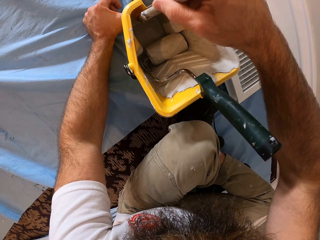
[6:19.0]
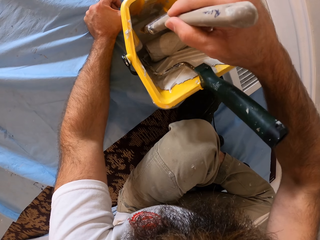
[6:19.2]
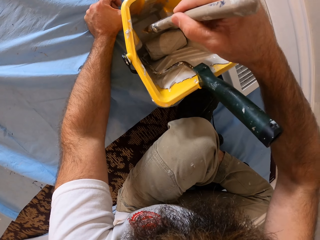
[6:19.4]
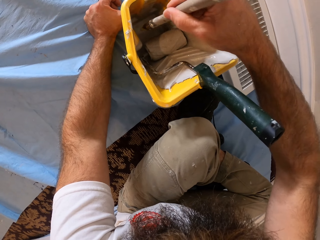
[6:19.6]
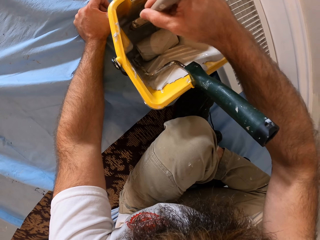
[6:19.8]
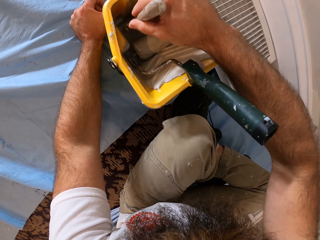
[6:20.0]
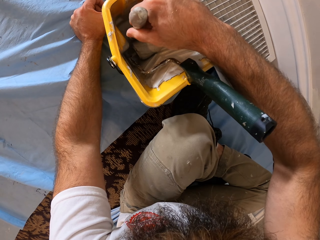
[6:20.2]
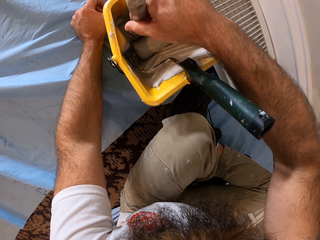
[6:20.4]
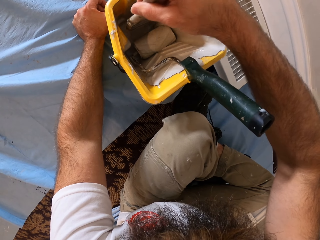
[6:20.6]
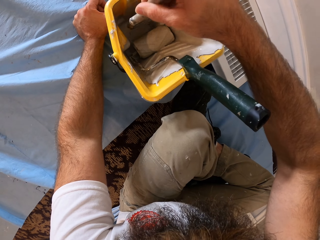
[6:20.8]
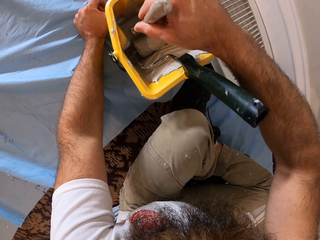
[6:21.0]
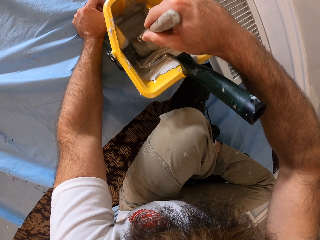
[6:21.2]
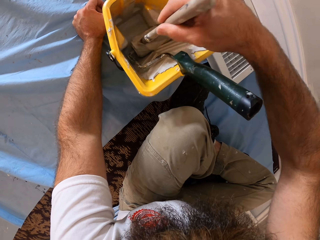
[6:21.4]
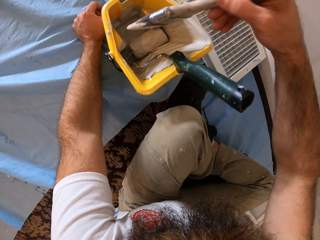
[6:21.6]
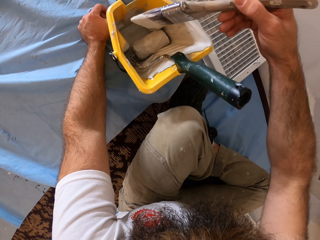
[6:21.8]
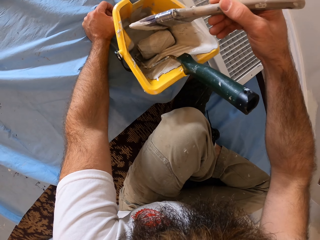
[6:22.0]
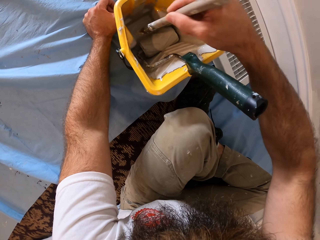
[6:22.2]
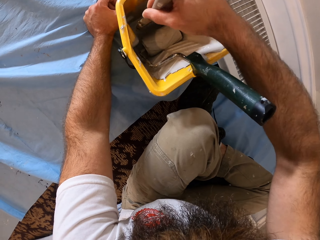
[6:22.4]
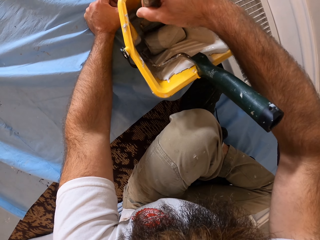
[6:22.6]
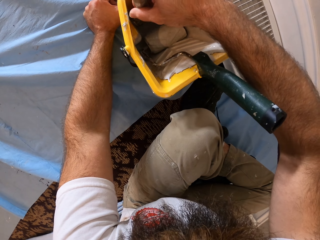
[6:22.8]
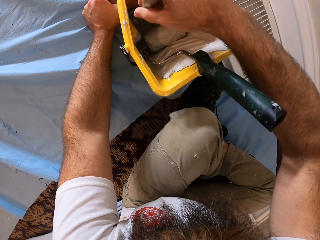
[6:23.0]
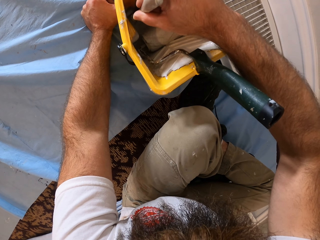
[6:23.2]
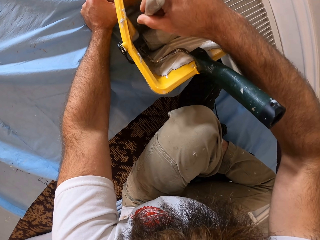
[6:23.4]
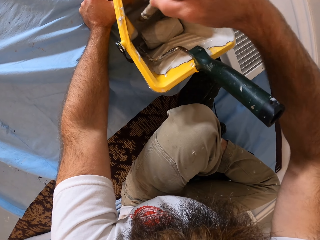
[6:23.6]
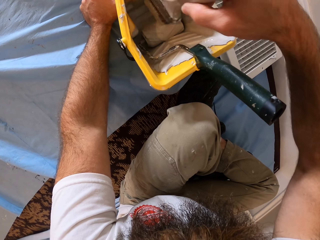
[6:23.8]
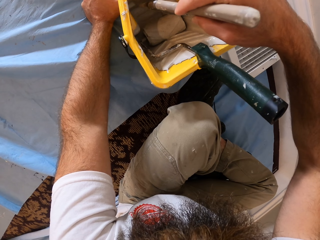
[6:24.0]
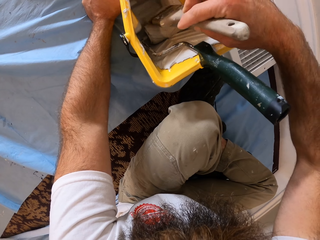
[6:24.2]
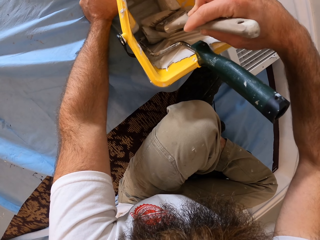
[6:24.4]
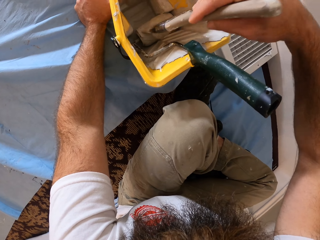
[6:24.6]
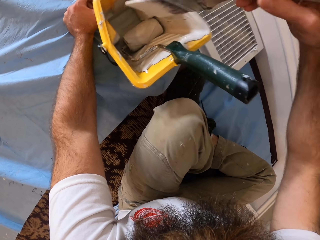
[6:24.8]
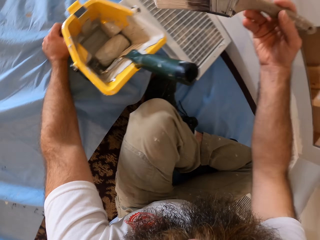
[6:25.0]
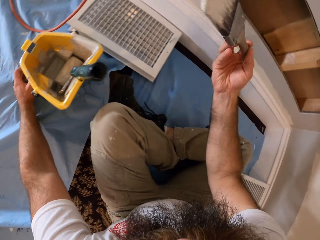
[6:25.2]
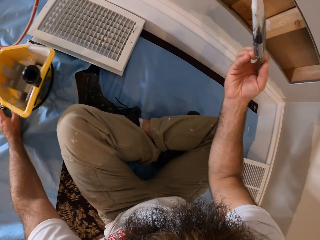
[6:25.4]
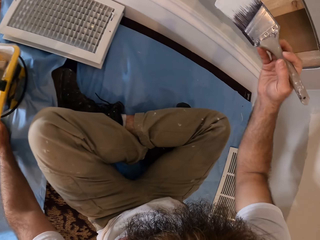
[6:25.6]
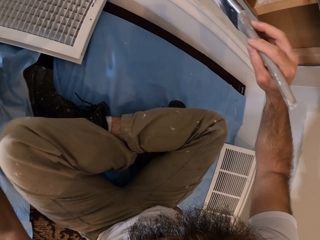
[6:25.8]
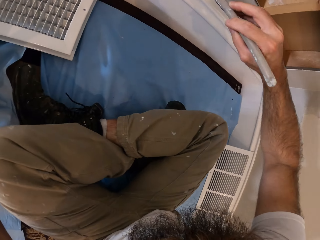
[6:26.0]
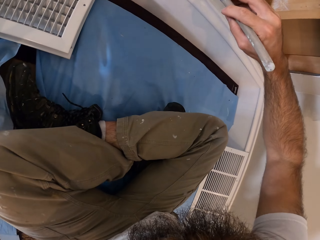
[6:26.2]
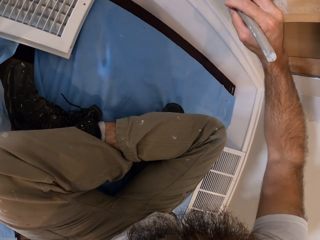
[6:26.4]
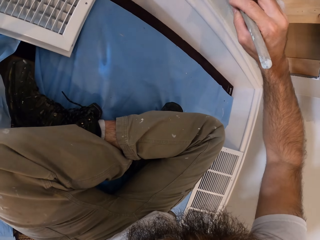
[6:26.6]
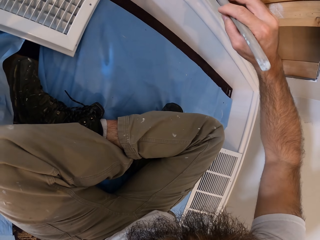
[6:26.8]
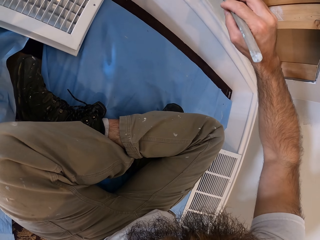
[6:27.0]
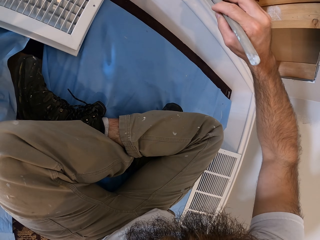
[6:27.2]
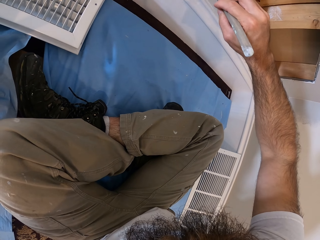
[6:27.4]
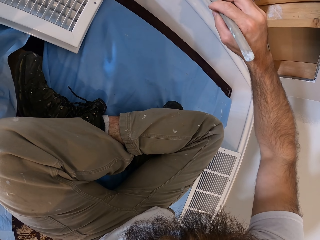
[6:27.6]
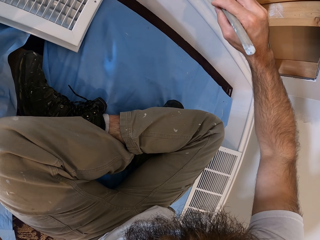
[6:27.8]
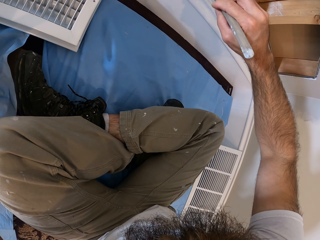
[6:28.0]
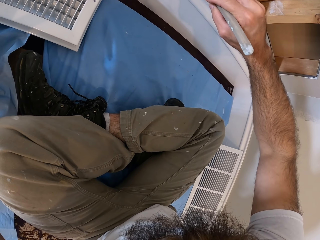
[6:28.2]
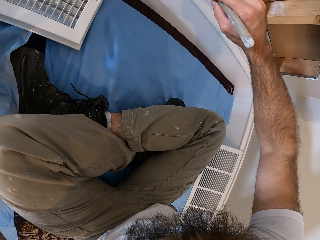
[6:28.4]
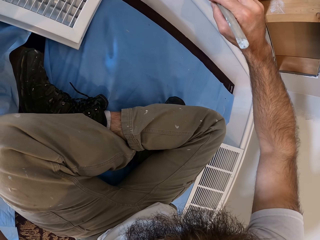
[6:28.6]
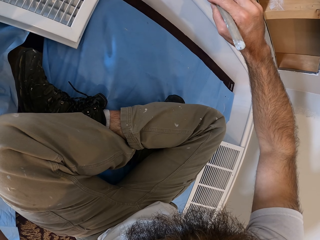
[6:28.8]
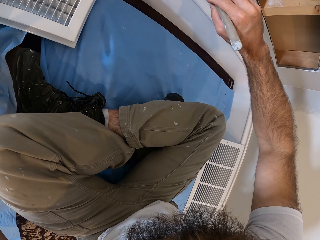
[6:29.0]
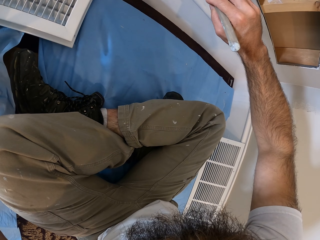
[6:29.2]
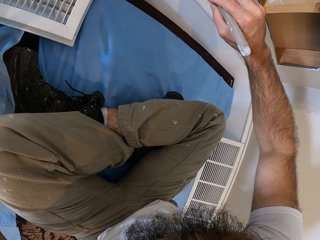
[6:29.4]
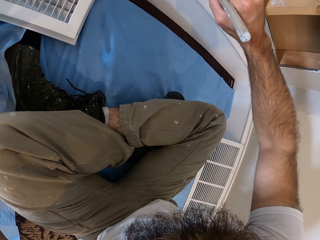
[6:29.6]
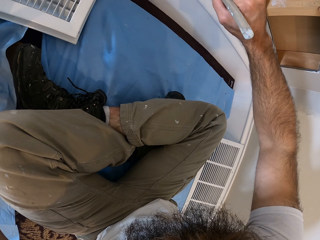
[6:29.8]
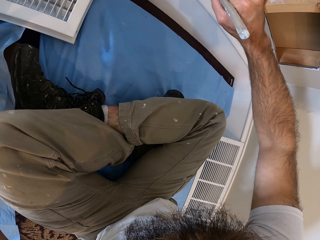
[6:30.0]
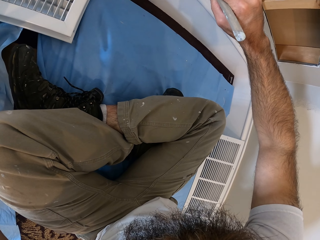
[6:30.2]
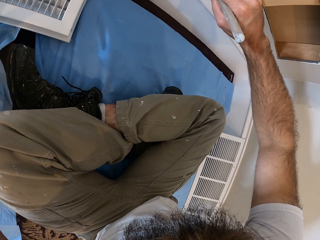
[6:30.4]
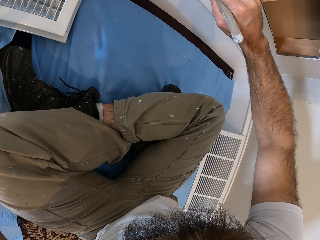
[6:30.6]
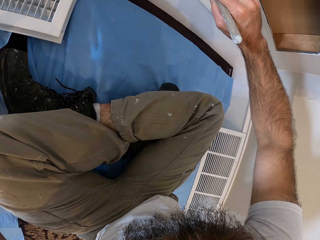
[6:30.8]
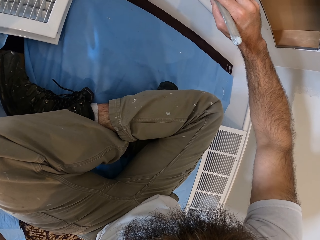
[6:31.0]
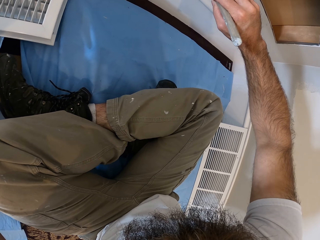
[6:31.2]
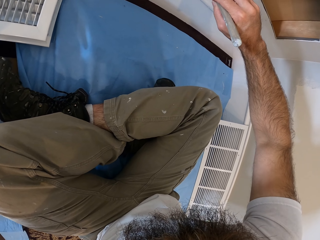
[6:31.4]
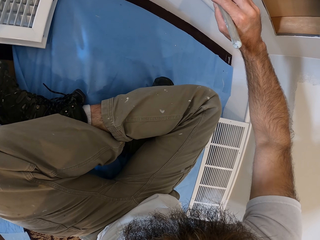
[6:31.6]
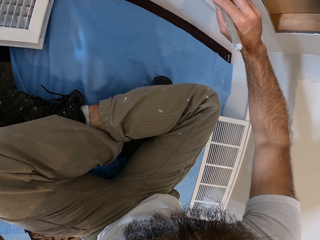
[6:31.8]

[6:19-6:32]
The camera wearer holds the paint bucket on the floor with his left hand. He picks the paint brush on the paint bucket on the floor with his right hand. He dips the paint brush in the paint in the paint bucket on the floor with his right hand. He wipes the paint in the paint brush on the roller brush in the paint bucket on the floor with his right hand. He dips the paint brush in the paint in the paint bucket on the floor with his right hand. He wipes the paint in the paint brush on the roller brush in the paint bucket on the floor with his right hand. He removes the paint brush in the paint bucket on the floor with his right hand. He paints the wall with the paint brush in his right hand.

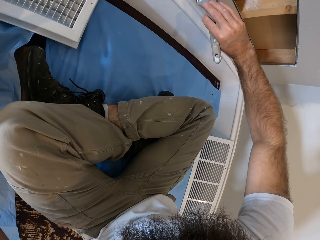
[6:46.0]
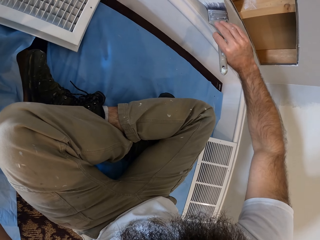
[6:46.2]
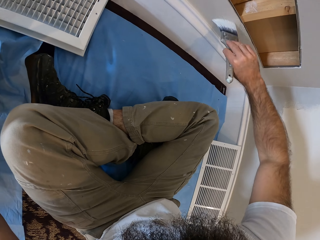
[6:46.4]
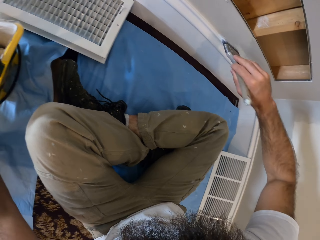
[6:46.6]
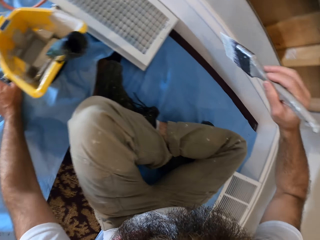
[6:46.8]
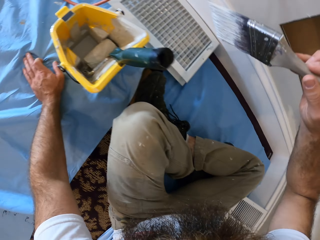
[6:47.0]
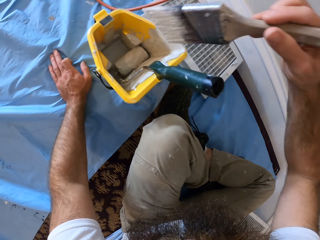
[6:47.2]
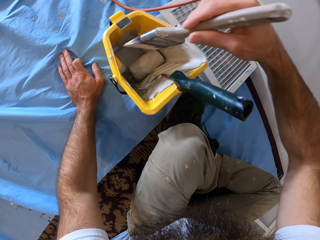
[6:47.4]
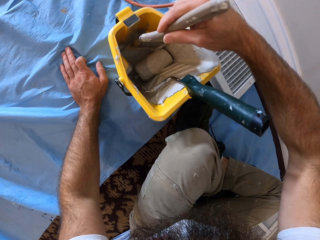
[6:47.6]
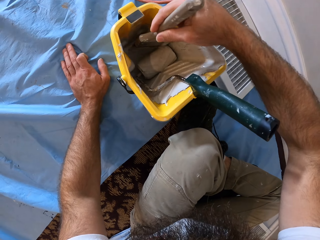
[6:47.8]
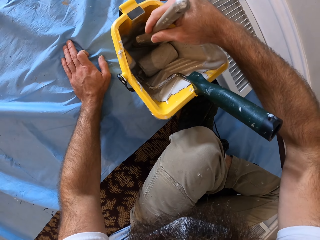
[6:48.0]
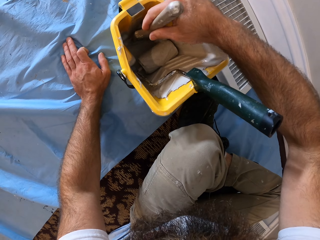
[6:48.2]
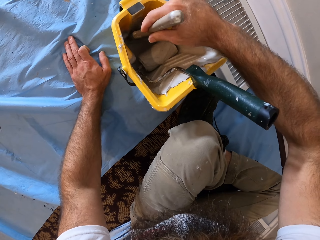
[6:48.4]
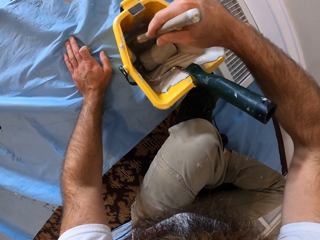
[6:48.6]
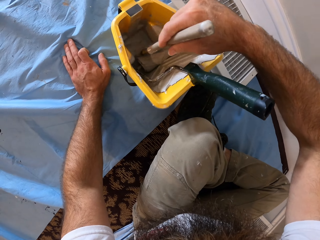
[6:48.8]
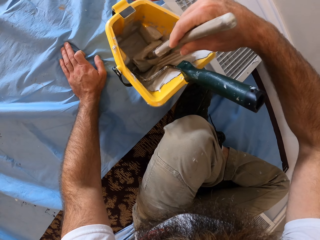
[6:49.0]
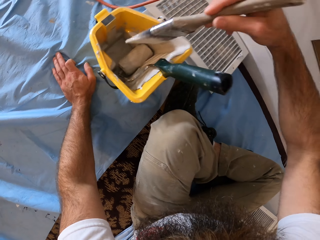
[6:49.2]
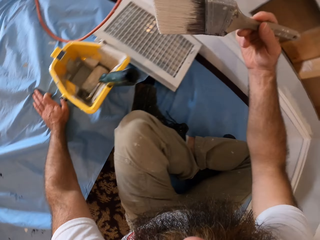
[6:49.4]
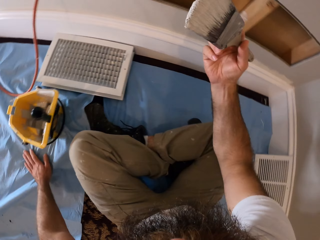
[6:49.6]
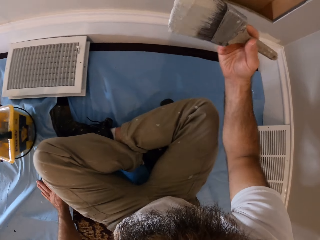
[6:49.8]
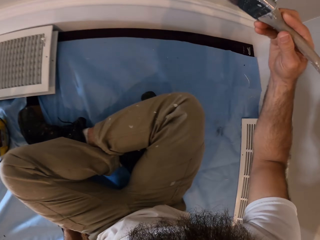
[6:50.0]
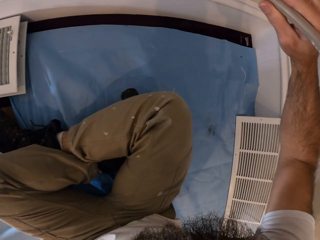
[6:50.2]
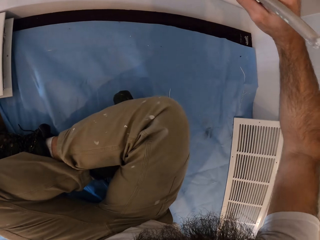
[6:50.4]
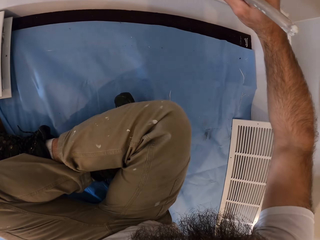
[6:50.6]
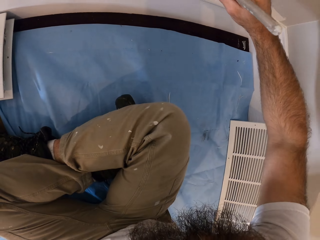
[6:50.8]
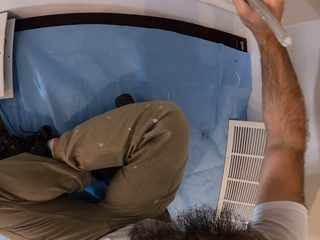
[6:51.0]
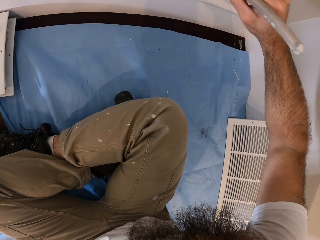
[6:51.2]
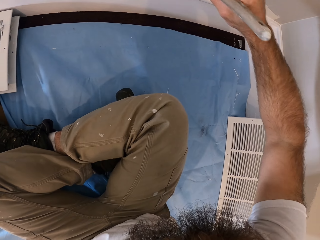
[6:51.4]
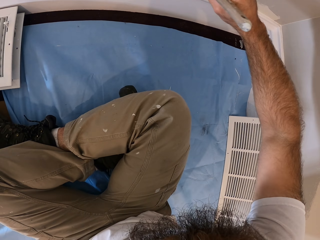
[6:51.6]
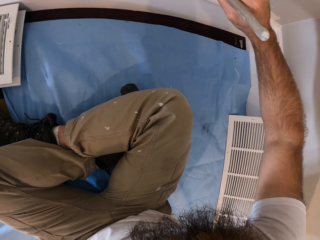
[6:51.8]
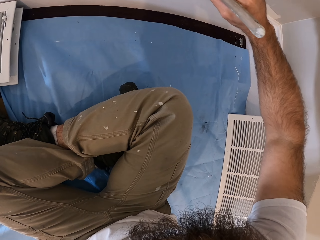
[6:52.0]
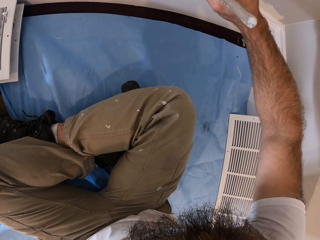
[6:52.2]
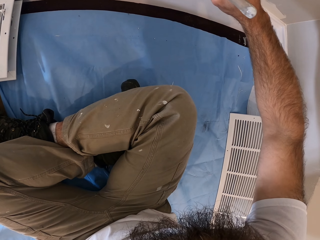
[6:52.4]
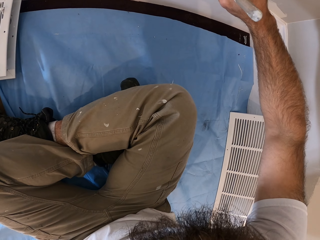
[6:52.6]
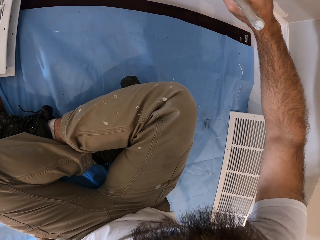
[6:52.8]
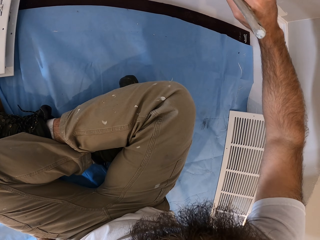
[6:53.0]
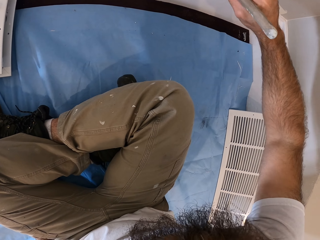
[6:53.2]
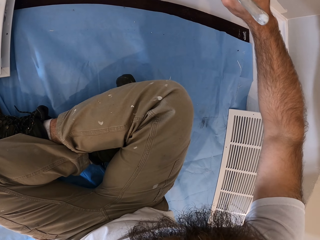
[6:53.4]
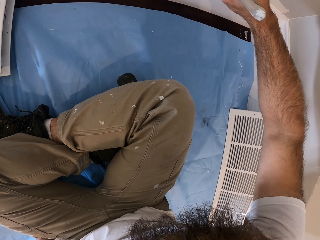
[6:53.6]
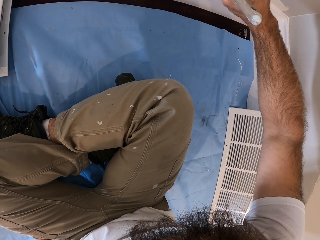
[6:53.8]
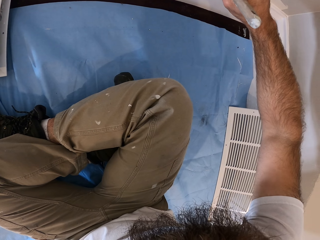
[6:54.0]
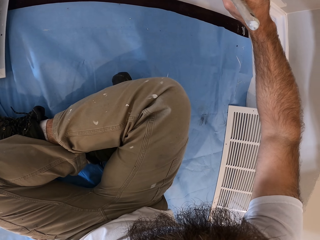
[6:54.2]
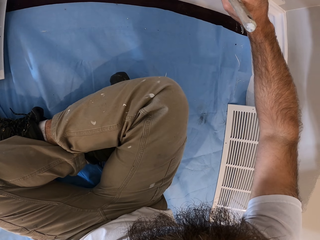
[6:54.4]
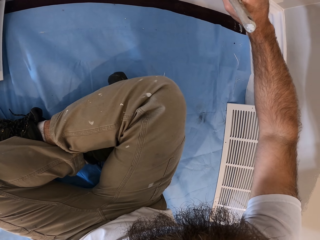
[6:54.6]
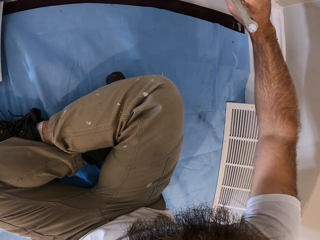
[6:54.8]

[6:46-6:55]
The camera wearer dips the paint brush in the paint in the paint bucket on the floor with his right hand. He wipes the paint in the paint brush on the roller brush in the paint bucket on the floor with his right hand. He paints the wall with the paint brush in his right hand.
